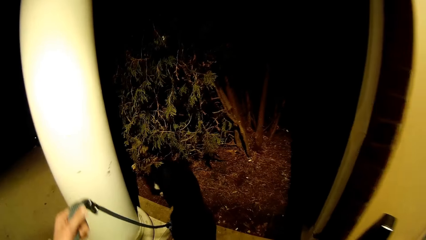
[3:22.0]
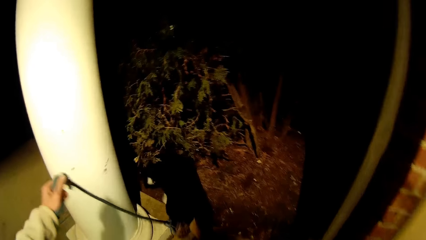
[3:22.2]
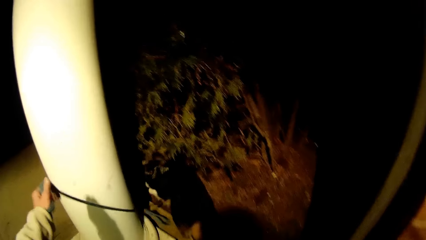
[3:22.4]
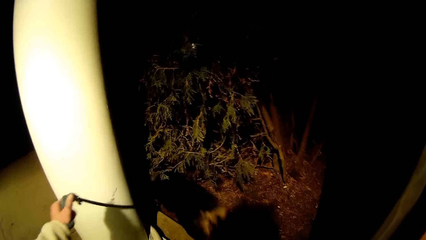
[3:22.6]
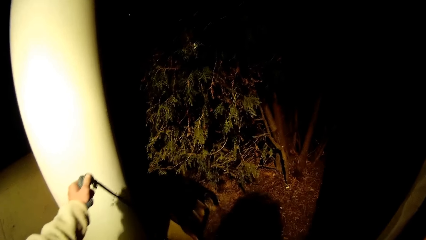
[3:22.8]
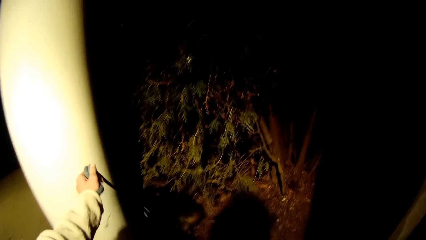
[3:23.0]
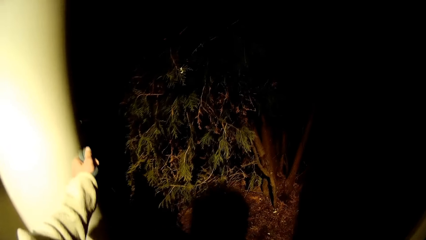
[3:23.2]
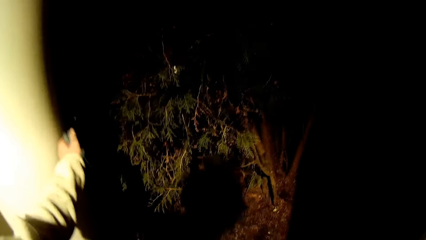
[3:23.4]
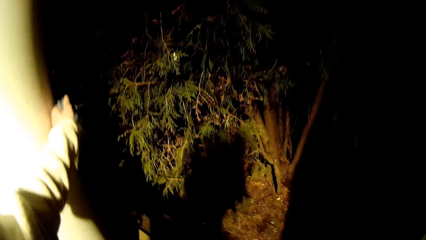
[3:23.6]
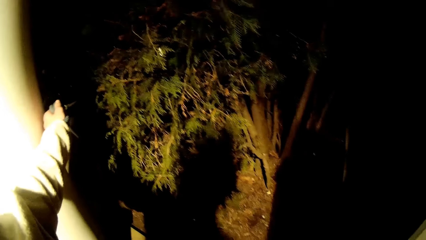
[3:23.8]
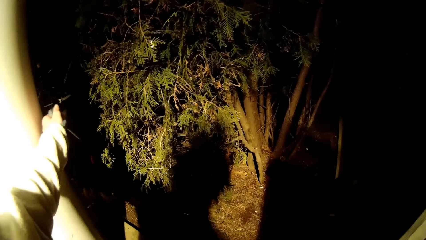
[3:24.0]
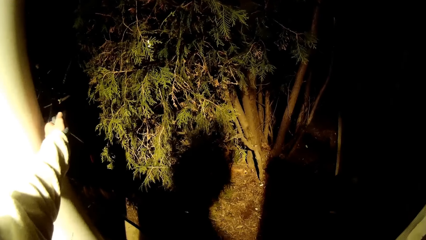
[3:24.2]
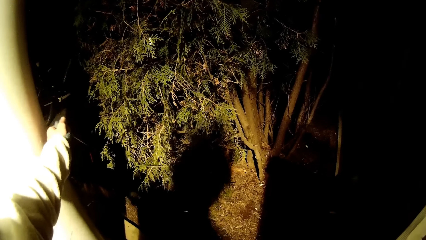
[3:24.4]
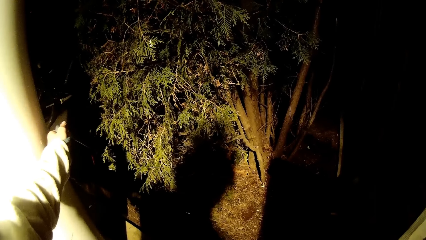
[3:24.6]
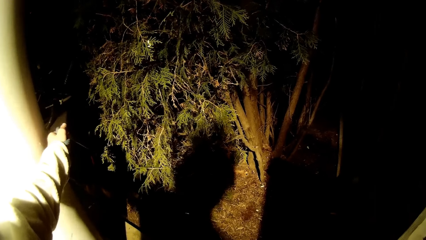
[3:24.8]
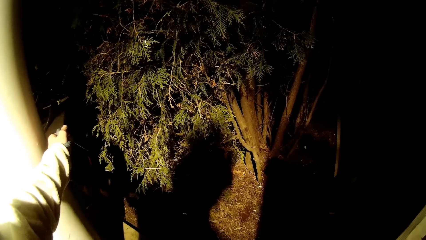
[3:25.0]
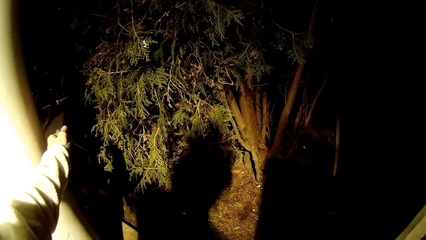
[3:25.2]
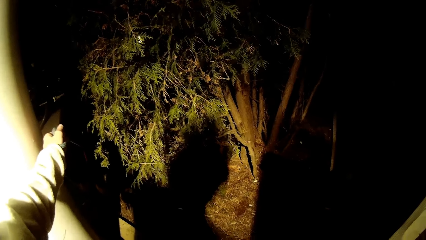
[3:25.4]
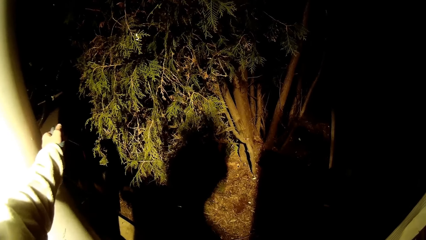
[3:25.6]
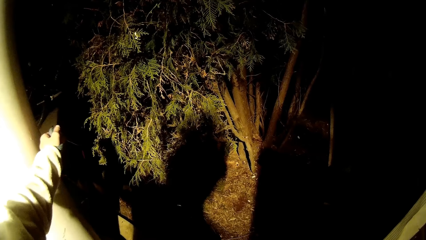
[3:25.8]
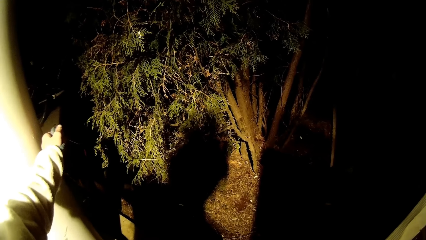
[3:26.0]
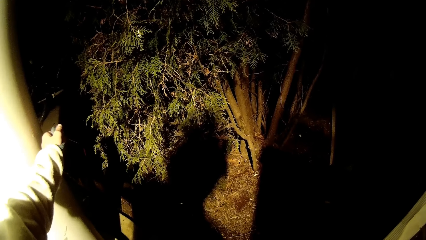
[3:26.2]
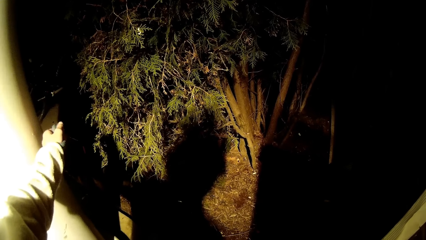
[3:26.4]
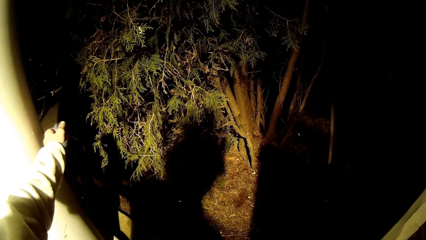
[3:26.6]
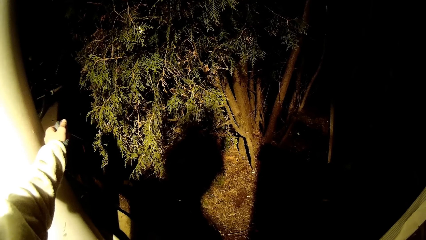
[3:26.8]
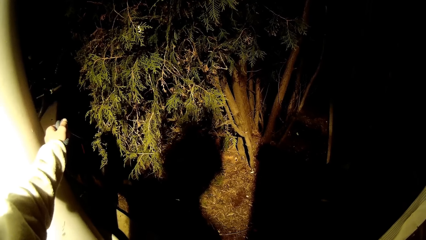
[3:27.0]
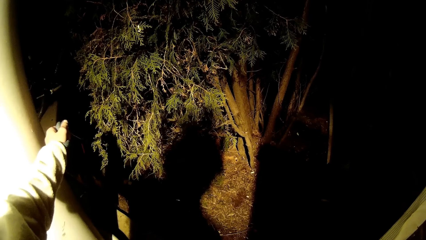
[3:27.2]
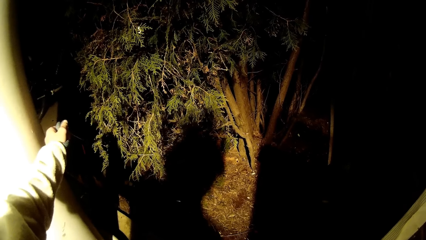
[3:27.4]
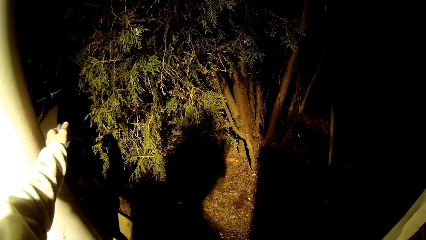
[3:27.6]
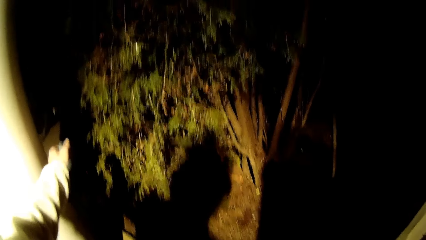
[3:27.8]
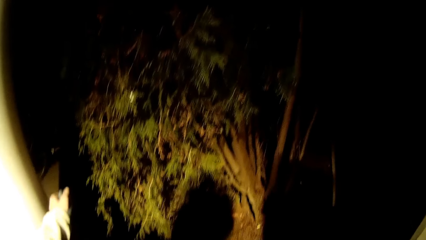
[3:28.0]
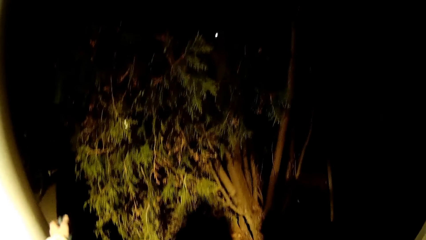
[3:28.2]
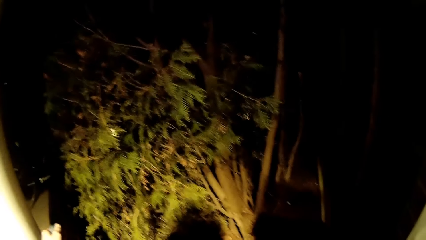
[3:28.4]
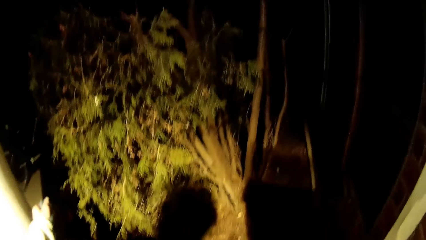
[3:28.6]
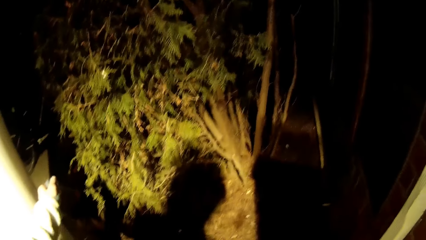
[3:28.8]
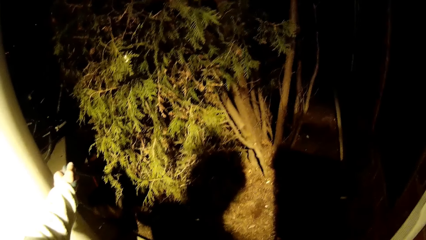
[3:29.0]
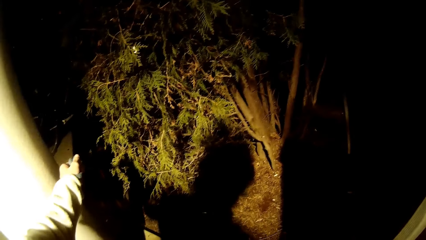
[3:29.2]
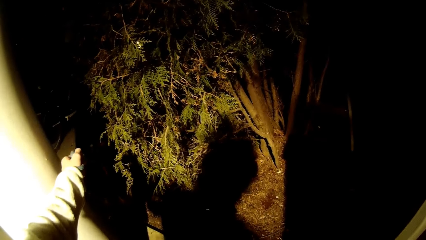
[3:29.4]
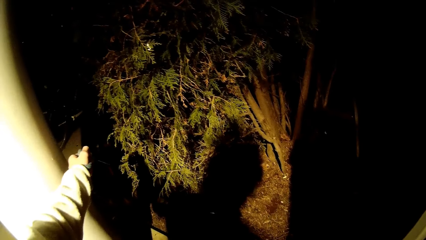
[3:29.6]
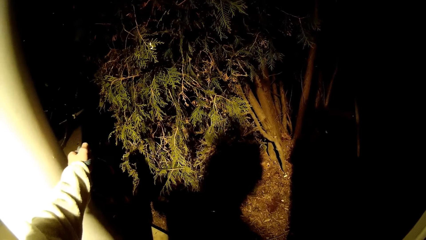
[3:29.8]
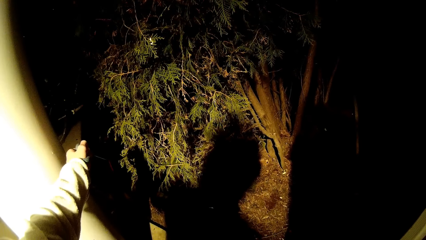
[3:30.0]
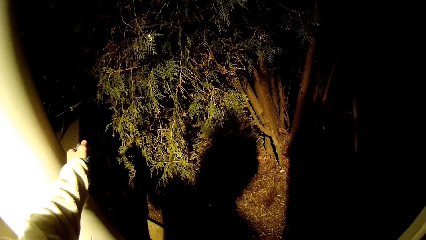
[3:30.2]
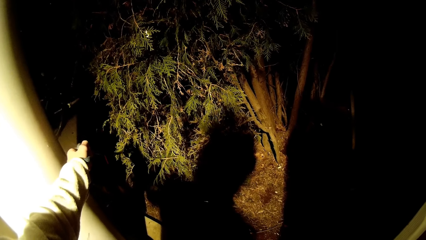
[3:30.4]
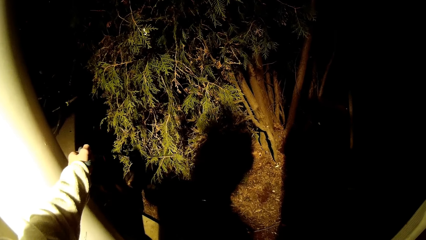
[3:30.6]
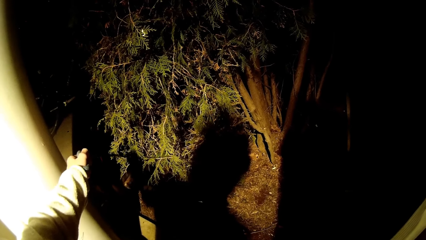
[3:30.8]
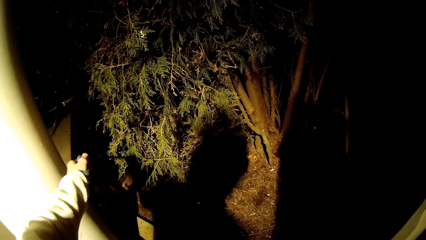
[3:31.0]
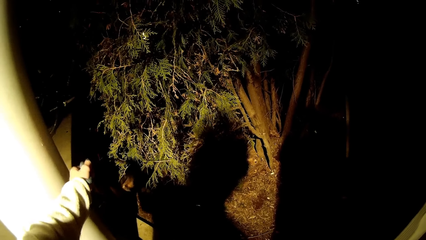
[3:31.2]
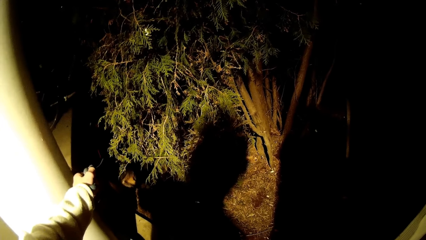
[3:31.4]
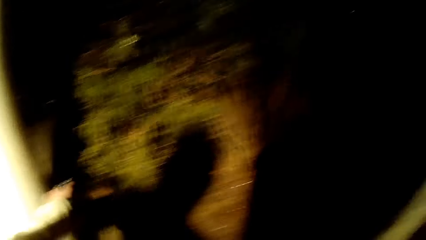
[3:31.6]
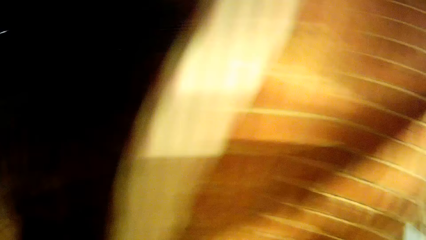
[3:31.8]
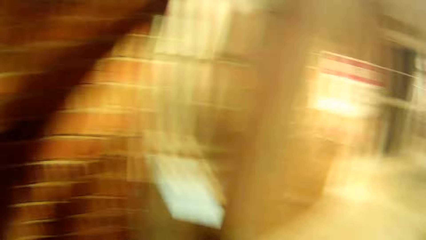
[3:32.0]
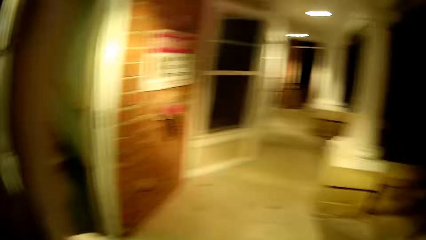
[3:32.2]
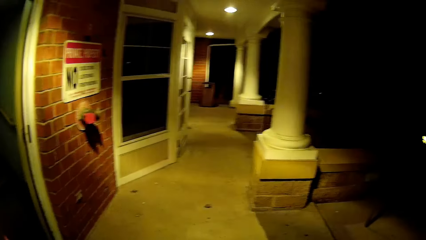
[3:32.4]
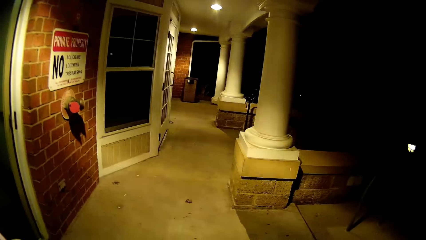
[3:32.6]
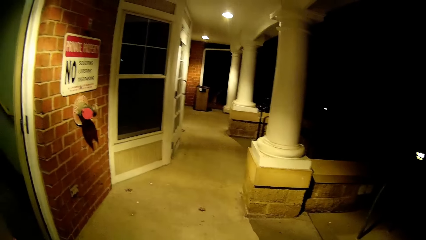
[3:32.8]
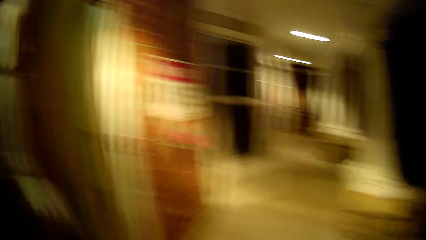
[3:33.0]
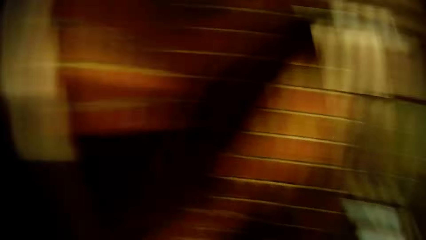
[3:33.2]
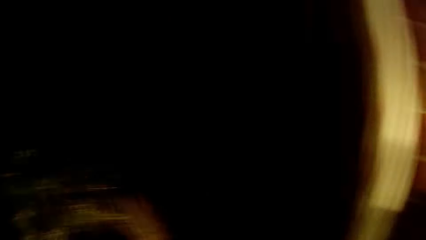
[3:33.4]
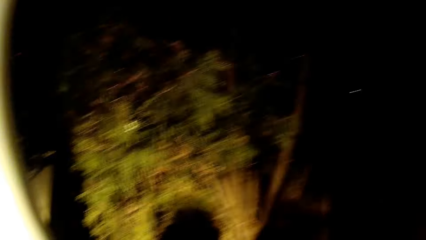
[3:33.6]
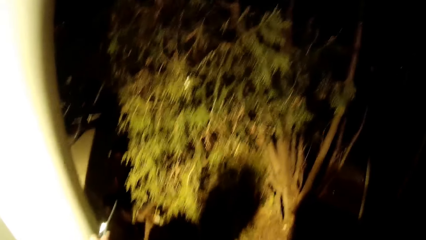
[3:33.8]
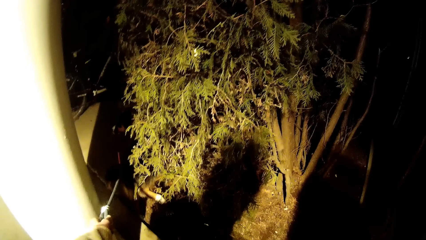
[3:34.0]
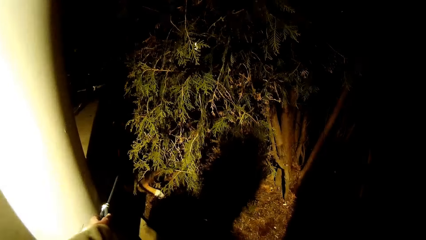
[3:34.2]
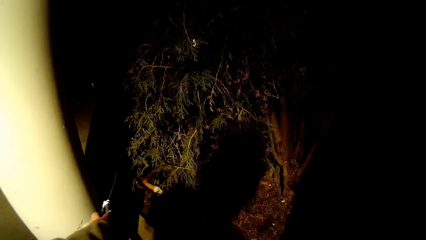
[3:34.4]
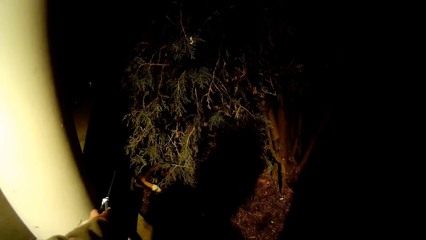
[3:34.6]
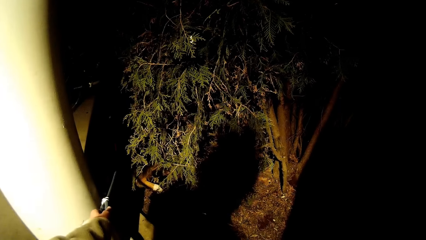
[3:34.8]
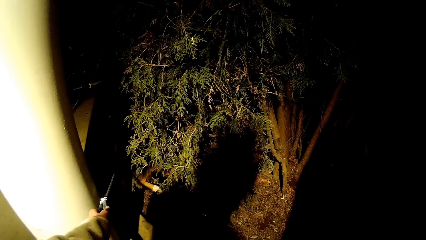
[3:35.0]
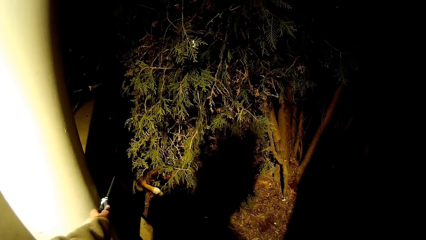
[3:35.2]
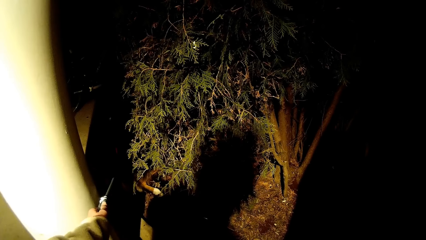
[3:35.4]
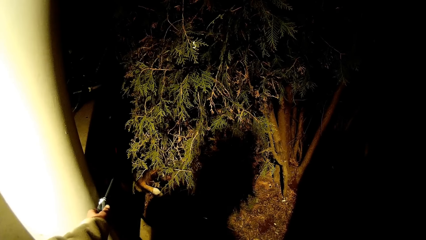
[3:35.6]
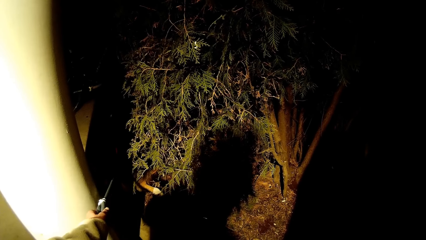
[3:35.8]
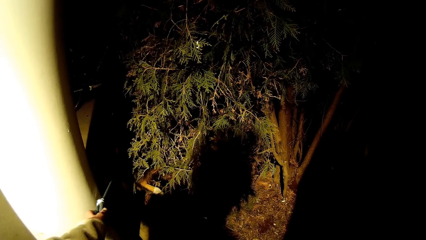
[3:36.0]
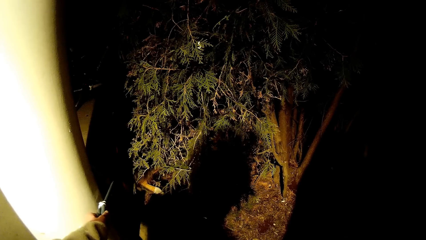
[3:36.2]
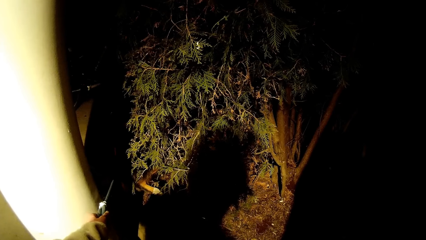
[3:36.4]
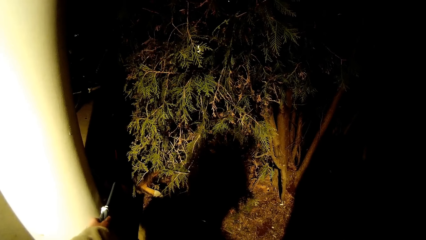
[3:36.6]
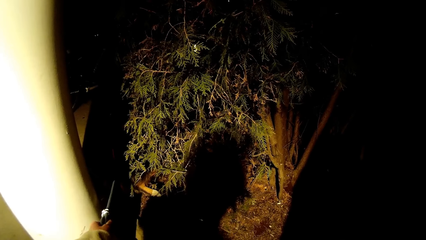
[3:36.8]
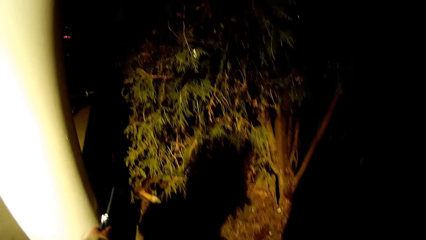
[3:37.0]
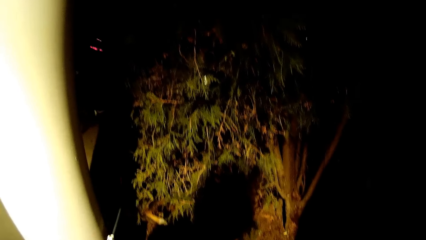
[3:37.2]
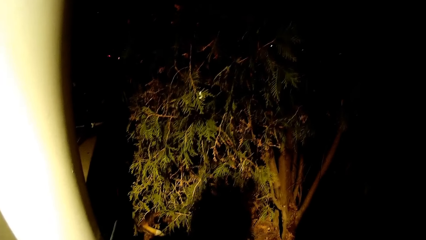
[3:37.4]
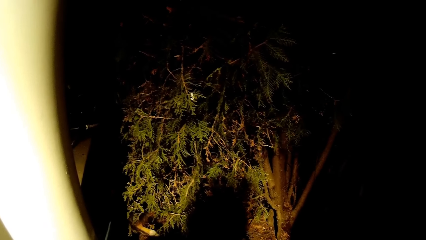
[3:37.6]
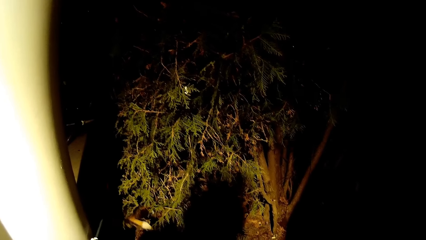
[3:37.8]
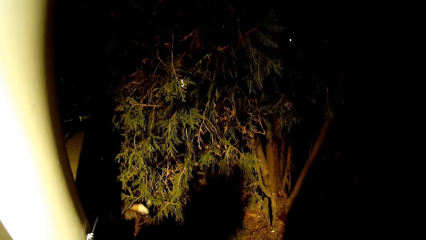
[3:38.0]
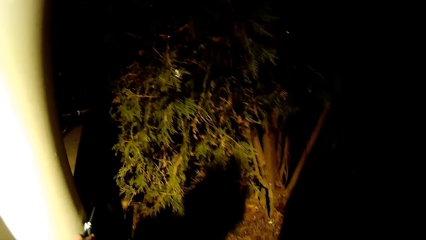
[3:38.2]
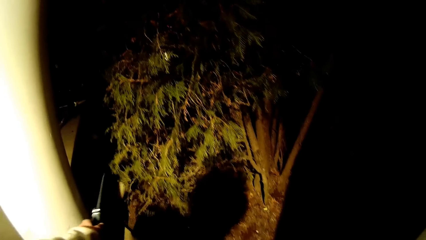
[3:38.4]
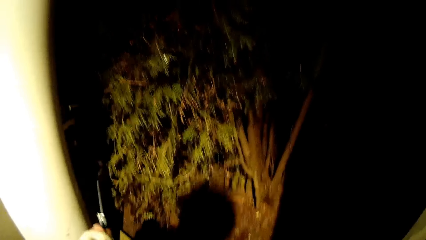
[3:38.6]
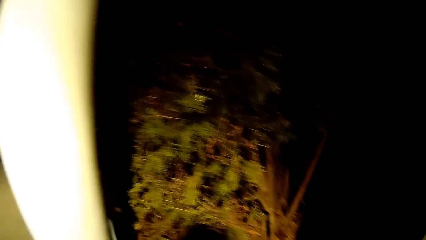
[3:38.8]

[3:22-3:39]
The dog pees by a shrub. The camera wearer stands at the corridor. They look around the compound. They look at the dog.
